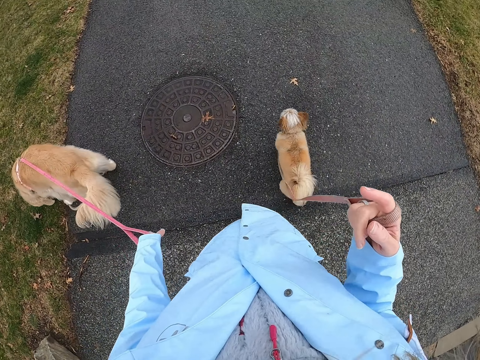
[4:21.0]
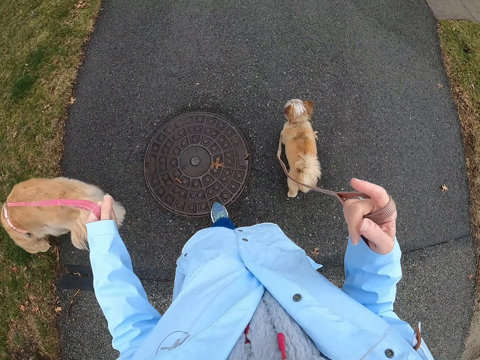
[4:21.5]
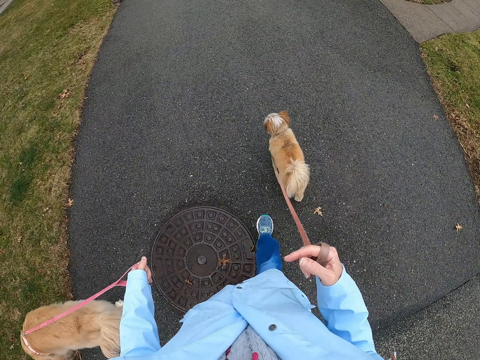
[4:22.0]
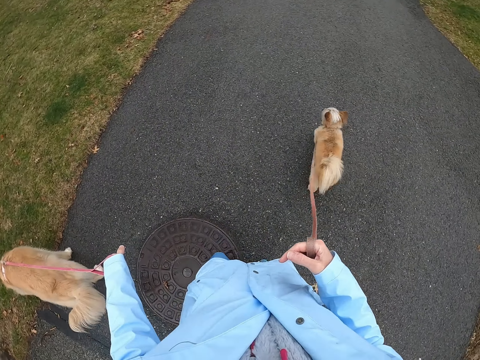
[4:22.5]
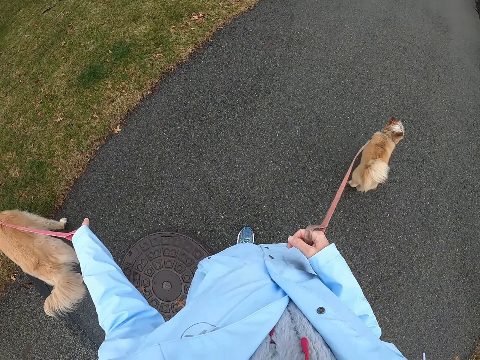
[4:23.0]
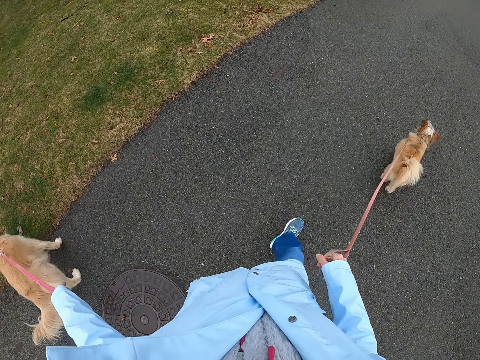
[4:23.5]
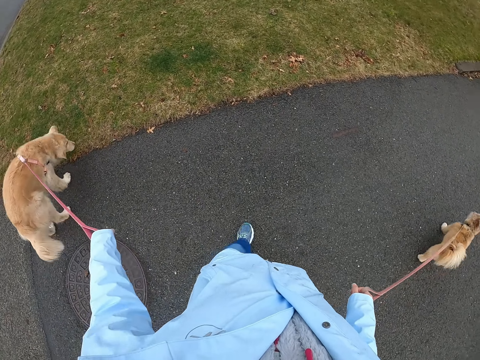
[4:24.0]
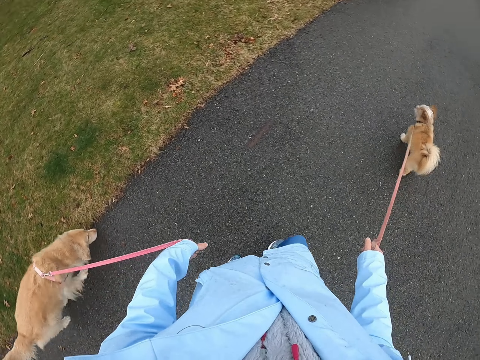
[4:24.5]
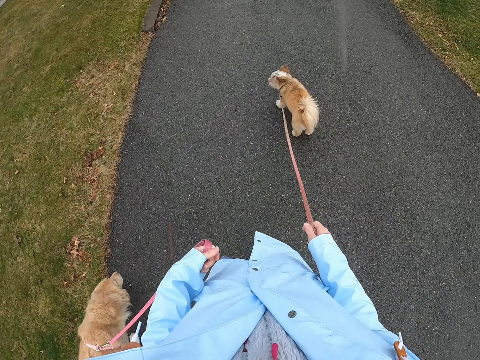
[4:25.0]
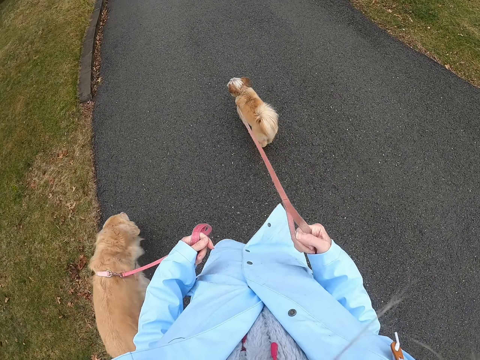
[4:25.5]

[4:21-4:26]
The camera wearer walks on the pavement.

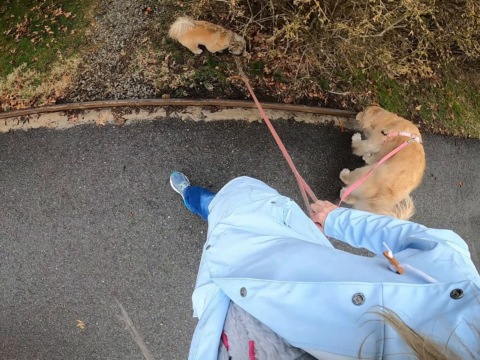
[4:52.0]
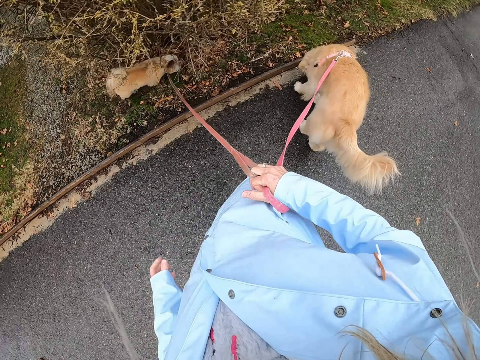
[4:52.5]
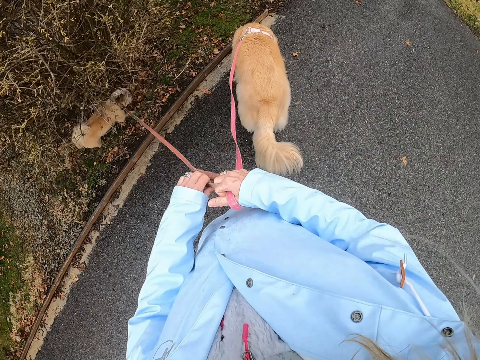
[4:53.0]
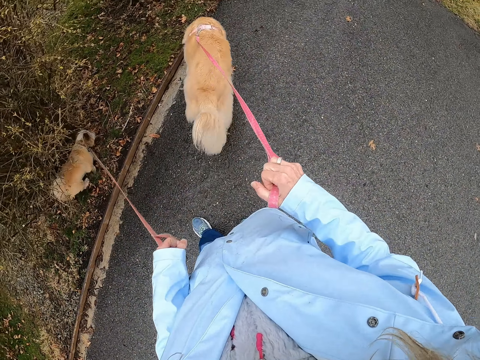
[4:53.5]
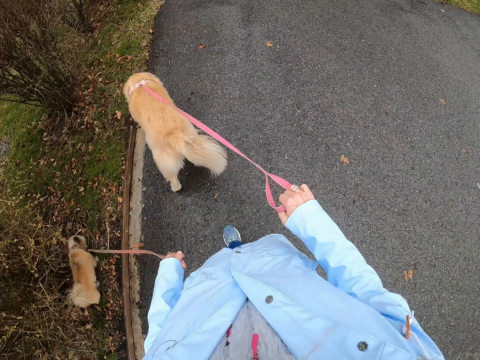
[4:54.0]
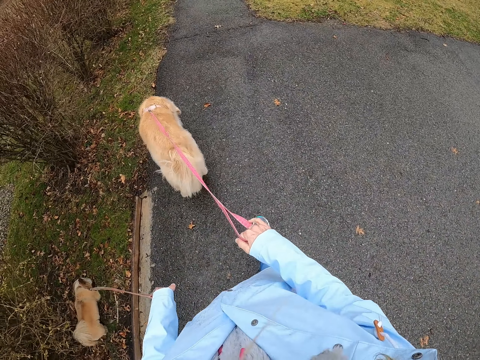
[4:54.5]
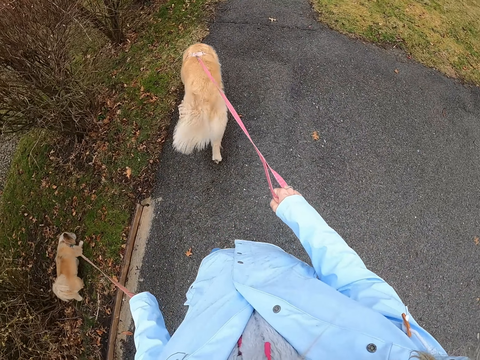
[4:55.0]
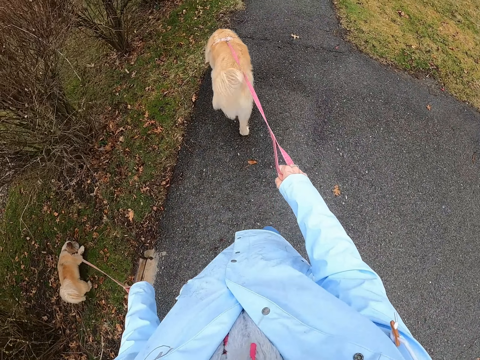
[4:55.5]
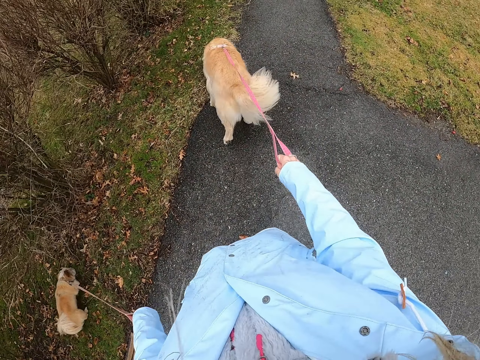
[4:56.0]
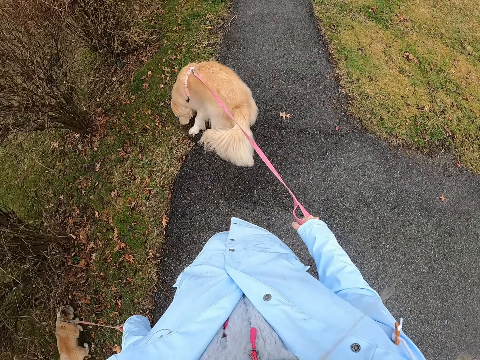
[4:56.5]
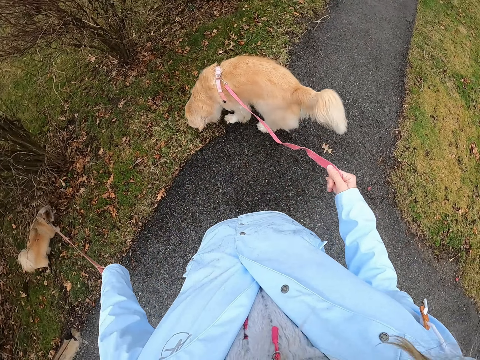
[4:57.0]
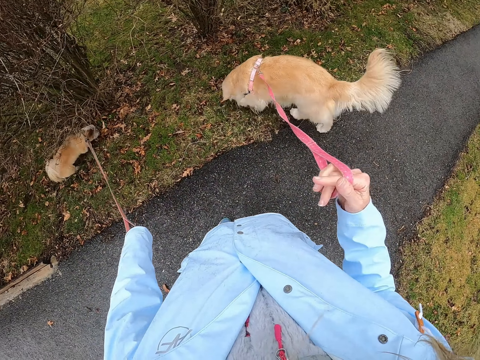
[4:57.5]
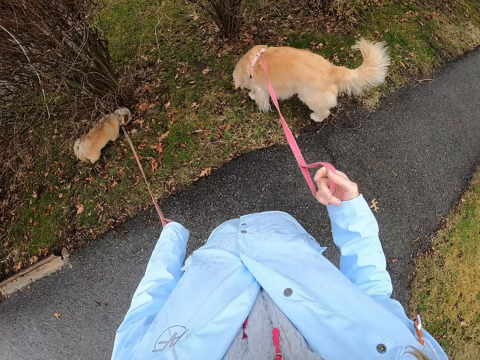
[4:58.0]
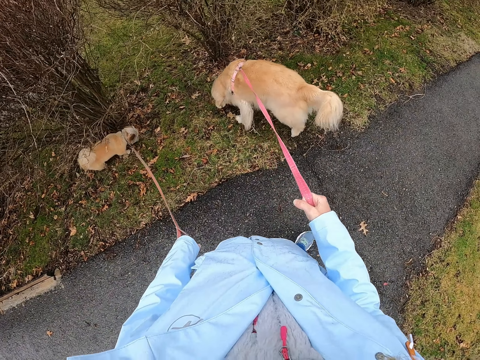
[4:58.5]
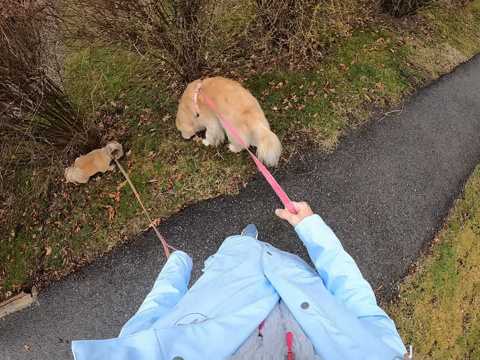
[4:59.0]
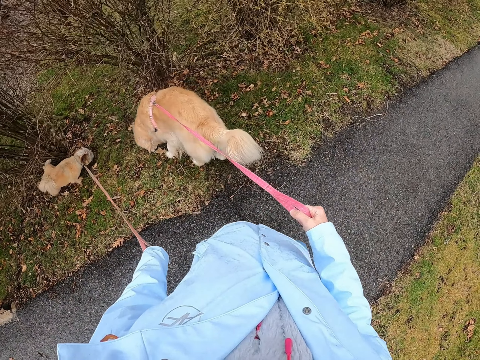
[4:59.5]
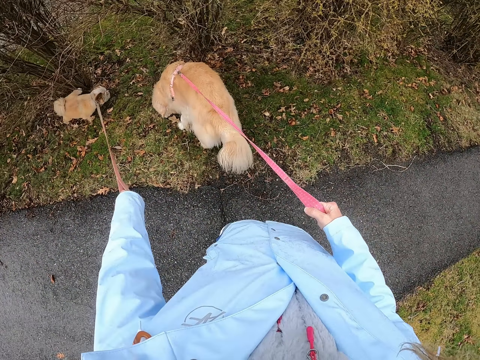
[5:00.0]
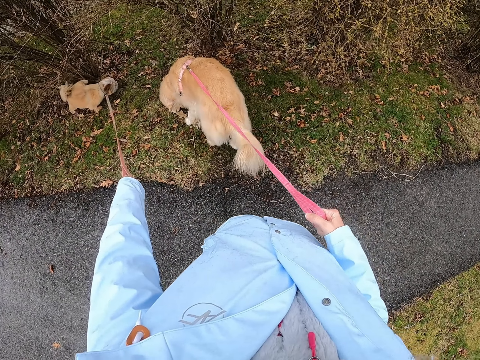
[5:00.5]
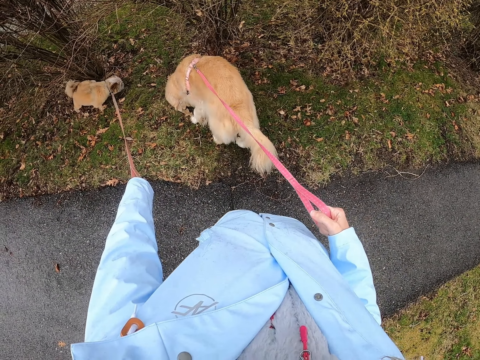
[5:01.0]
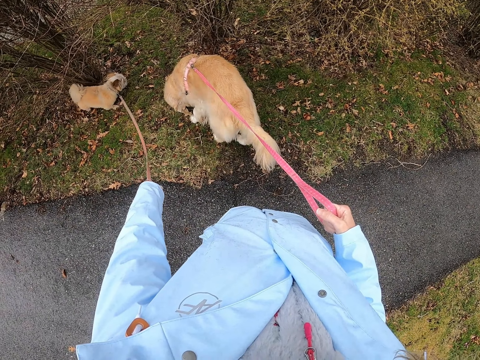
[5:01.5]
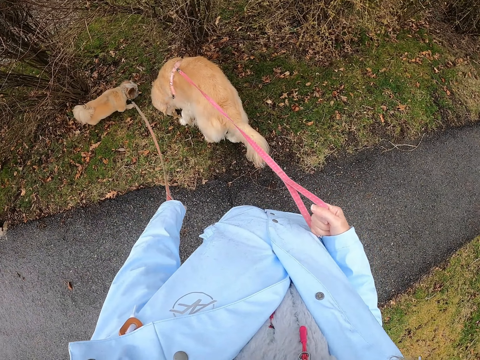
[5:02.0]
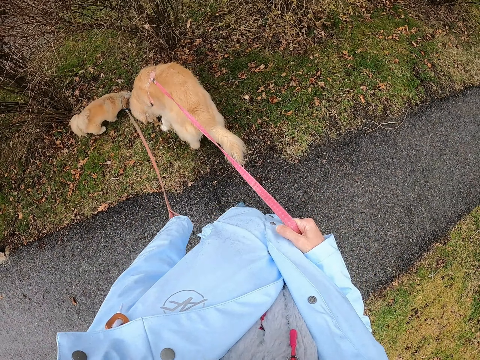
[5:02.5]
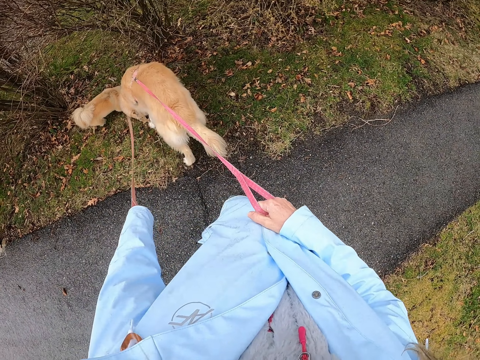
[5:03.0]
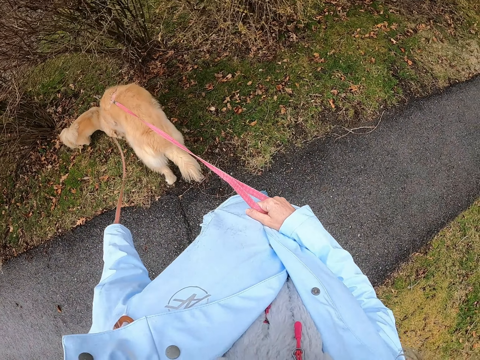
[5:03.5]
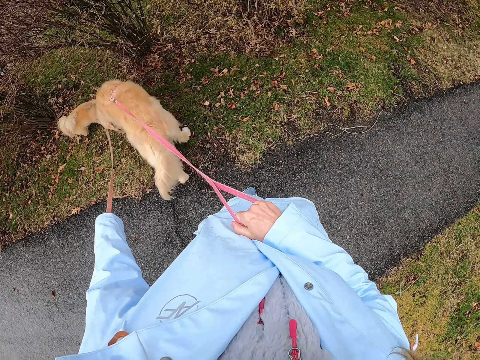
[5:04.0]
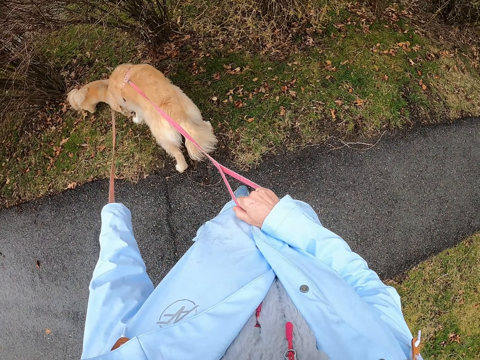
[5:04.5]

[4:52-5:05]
The camera wearer walks on the road holding the dogs. They put the dogs away from the road. They walk with the dog.

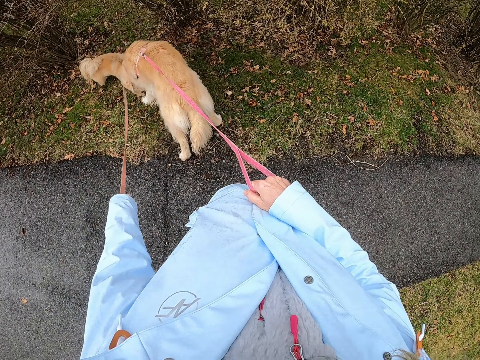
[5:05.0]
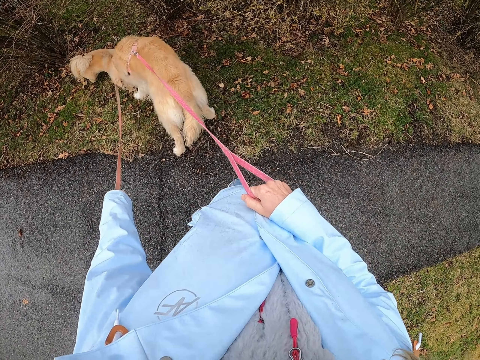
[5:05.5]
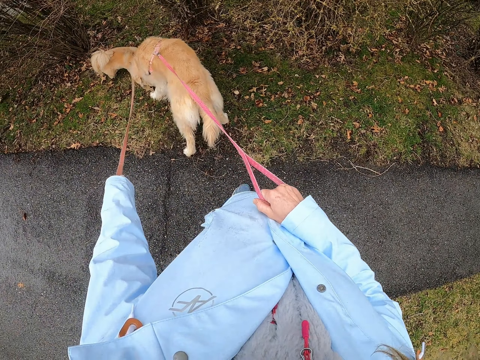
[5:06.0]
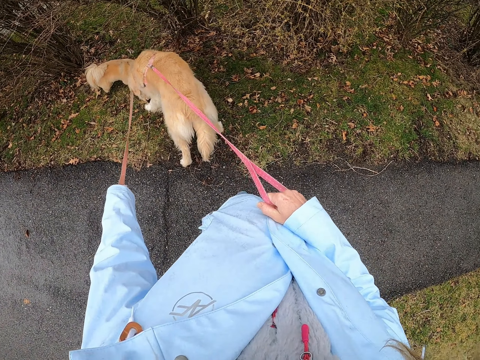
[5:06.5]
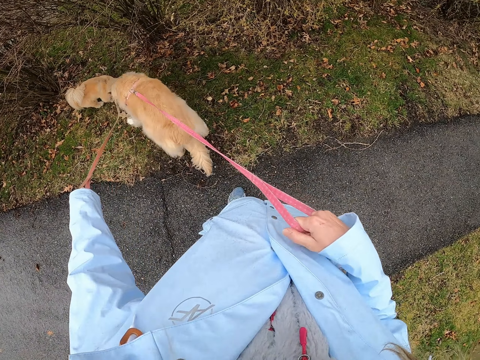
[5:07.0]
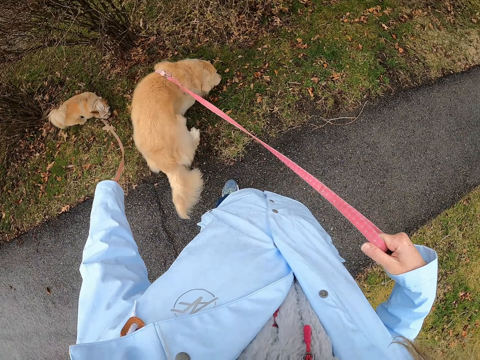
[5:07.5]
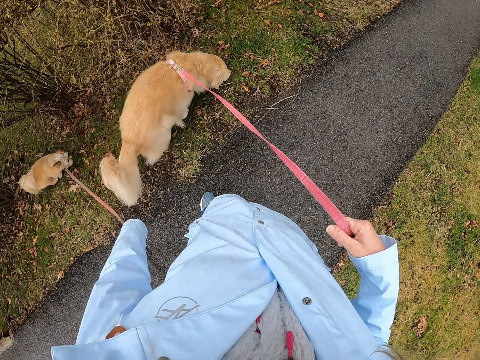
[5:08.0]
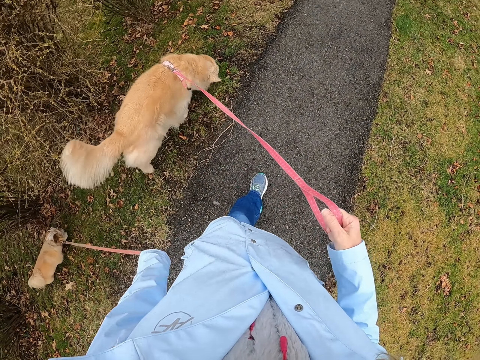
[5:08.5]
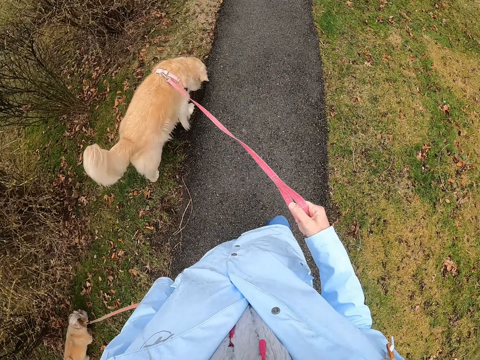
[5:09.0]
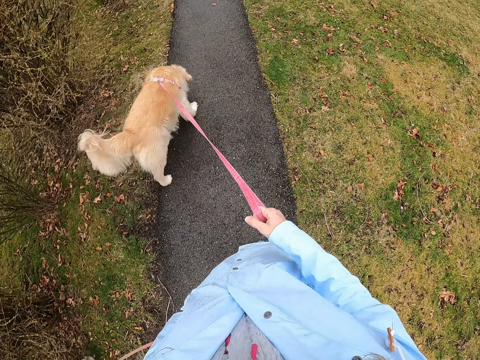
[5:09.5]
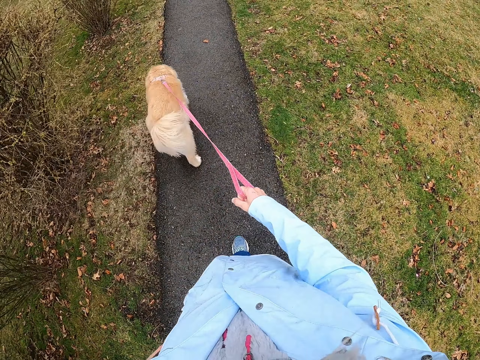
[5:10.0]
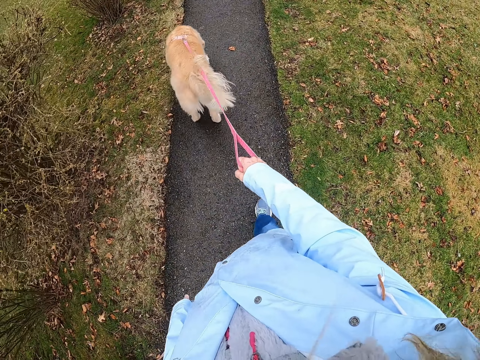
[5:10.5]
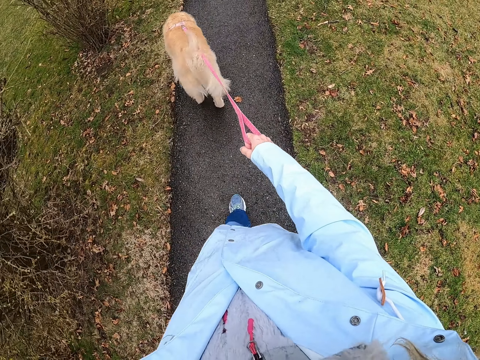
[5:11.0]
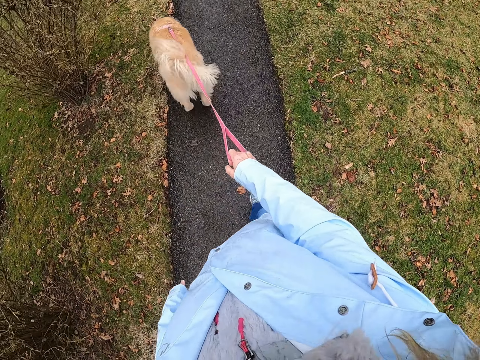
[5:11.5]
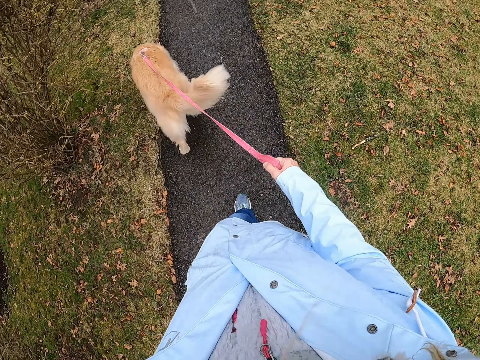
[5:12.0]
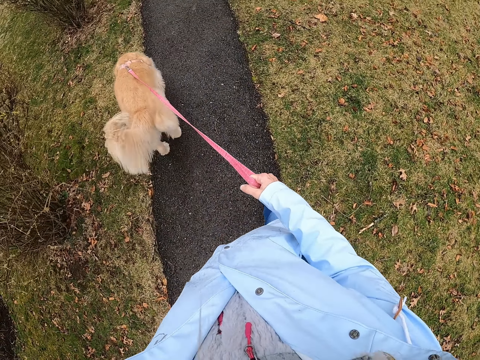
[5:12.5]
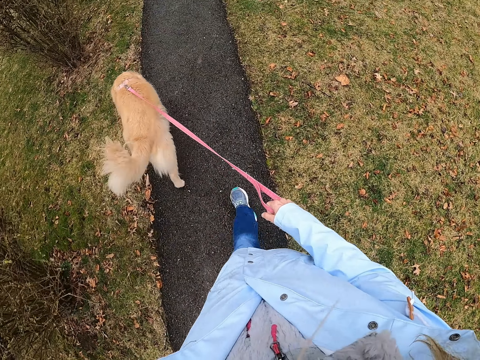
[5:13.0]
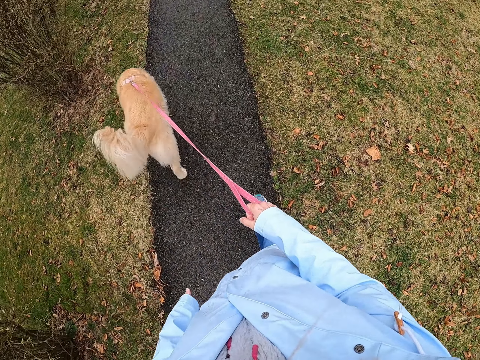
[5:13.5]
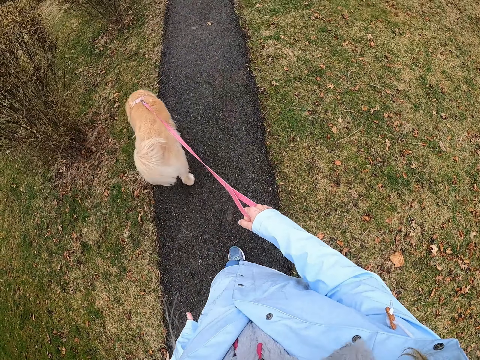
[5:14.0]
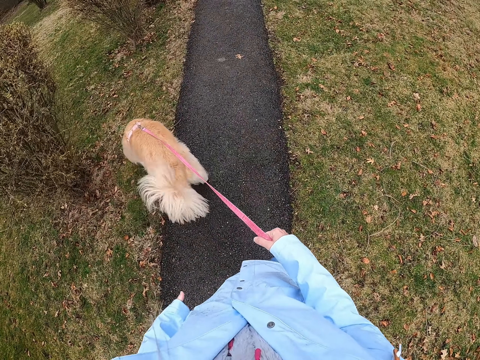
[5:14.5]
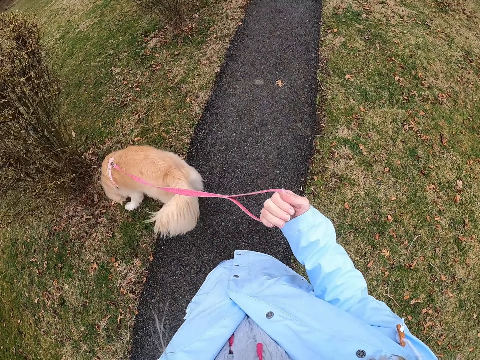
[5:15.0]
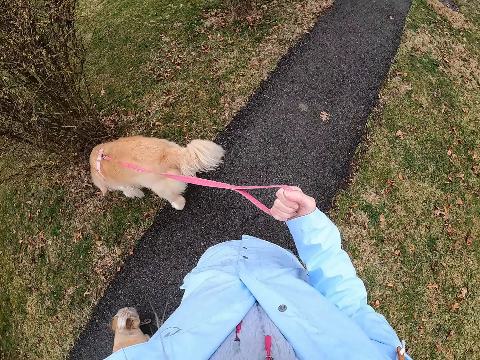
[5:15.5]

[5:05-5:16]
The camera wearer stands. They push the dogs to the road. They walk on the road holding the dogs.
